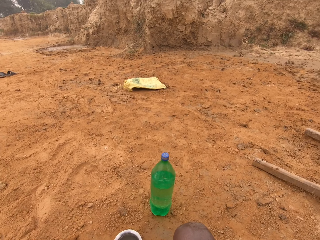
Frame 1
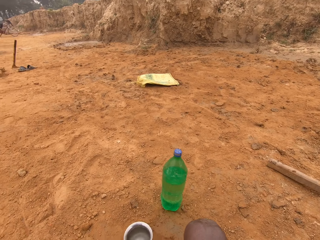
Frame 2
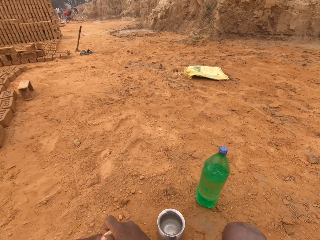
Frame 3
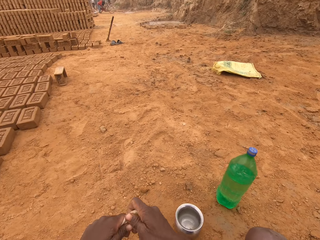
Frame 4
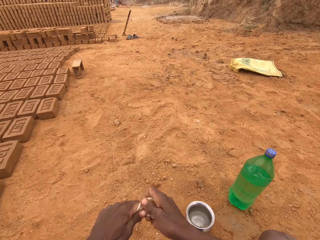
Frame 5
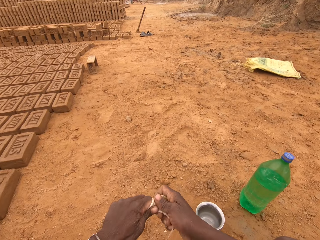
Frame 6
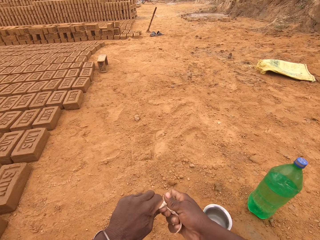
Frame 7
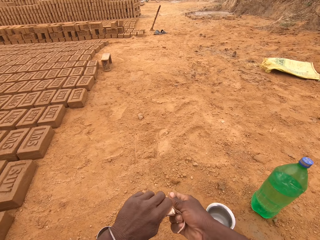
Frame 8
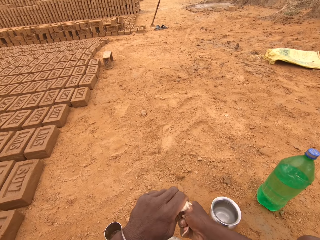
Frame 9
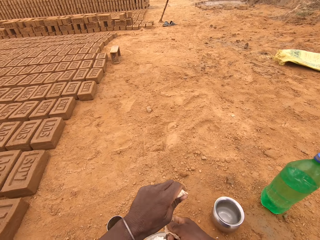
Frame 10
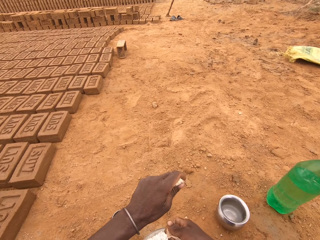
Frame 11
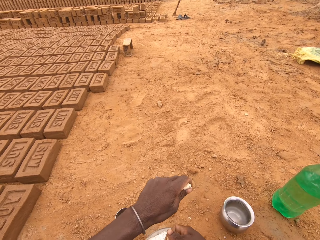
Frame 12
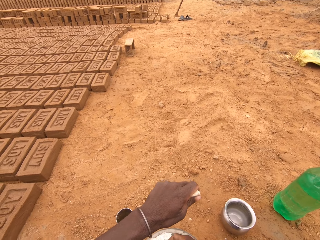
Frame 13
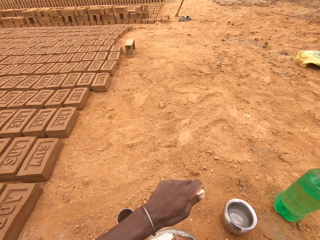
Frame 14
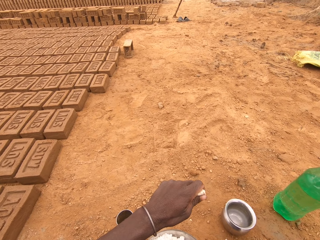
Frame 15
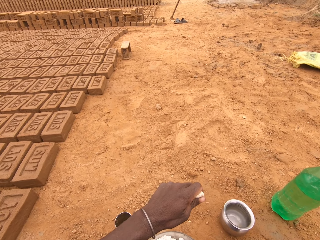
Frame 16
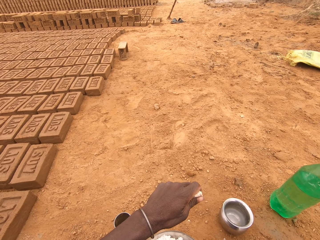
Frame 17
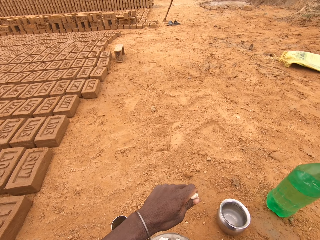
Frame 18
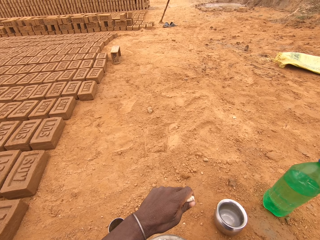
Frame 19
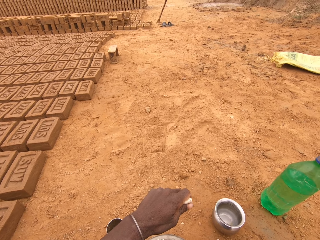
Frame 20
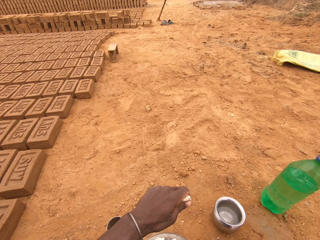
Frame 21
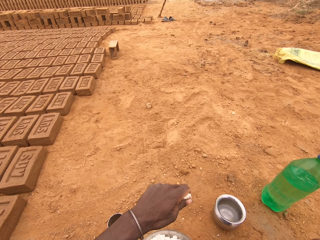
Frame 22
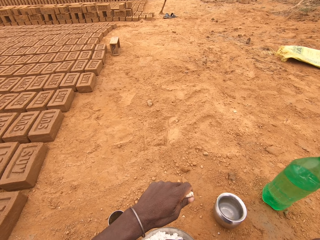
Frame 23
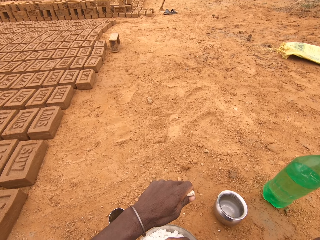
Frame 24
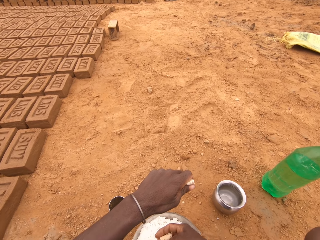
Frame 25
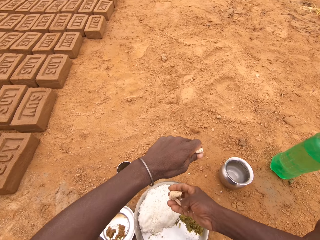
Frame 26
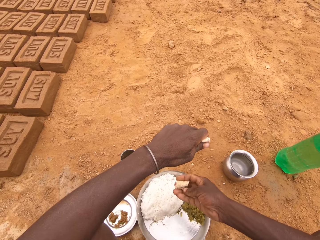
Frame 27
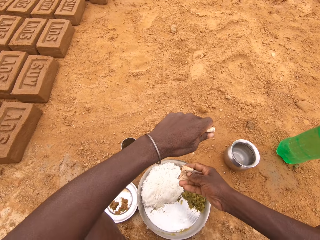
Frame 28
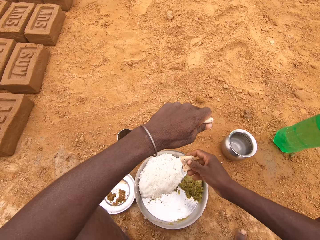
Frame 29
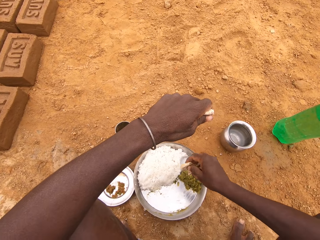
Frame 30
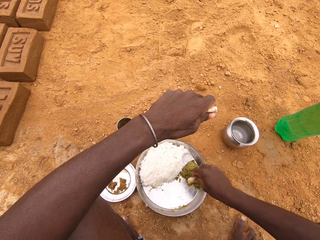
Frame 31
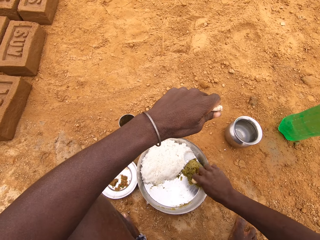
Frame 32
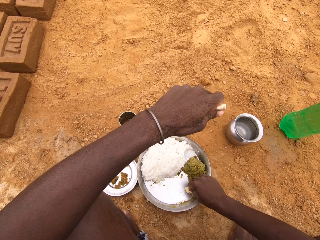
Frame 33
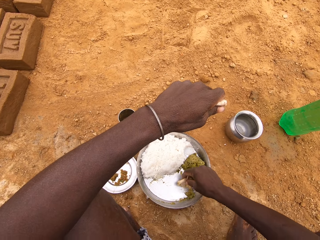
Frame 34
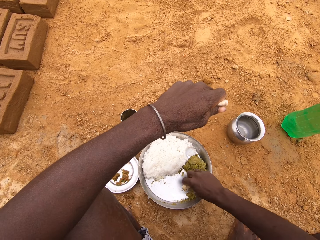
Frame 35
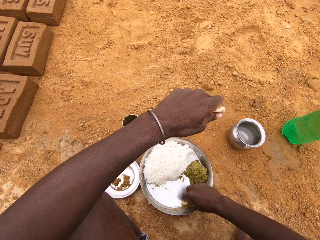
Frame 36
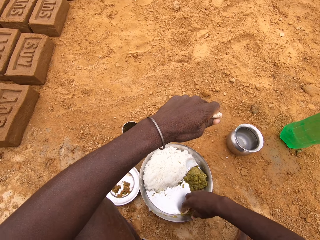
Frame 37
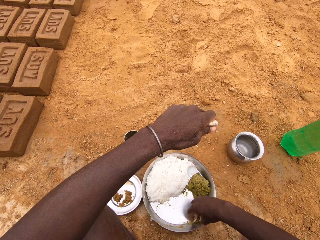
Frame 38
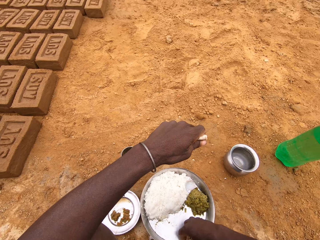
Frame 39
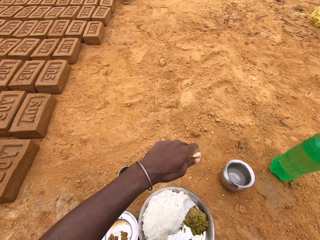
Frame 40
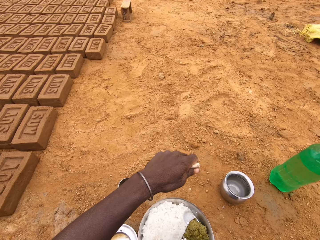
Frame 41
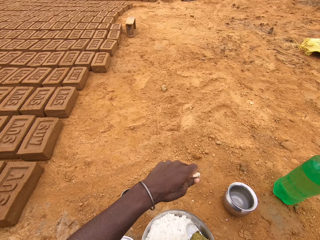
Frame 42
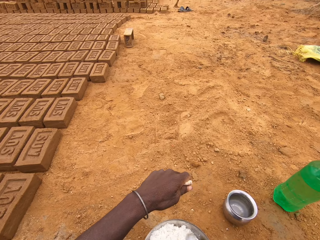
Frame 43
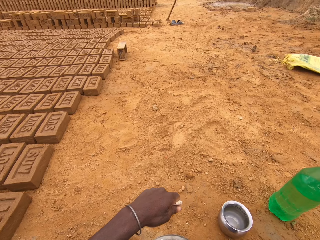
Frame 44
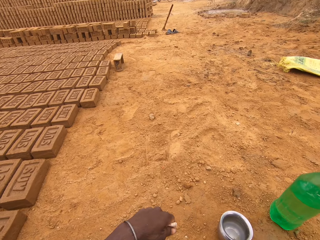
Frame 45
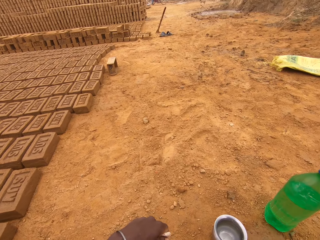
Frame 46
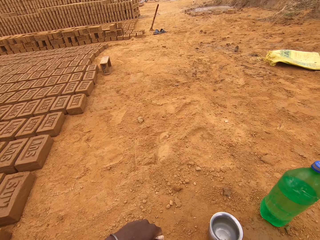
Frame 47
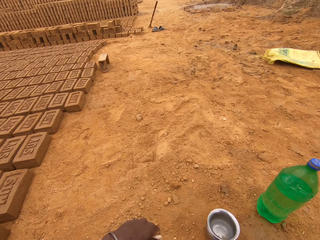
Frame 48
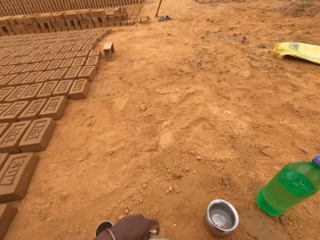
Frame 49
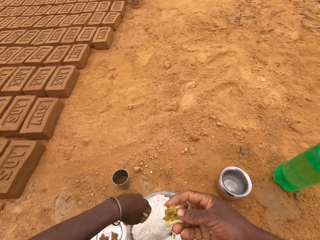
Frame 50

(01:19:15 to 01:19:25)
The camera wearer tears the flatbread. They put the flatbread in the vegetable.

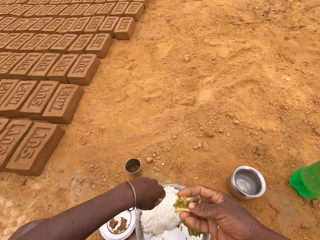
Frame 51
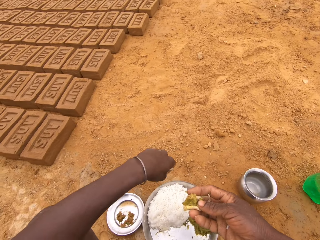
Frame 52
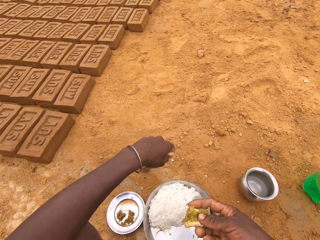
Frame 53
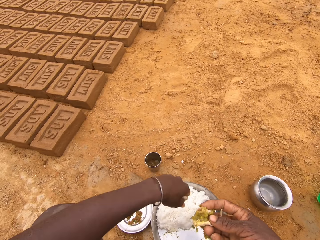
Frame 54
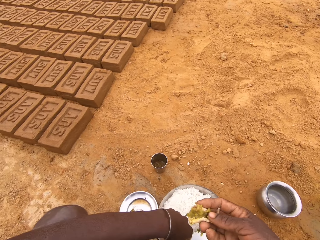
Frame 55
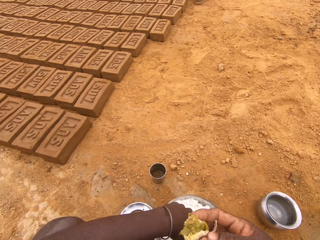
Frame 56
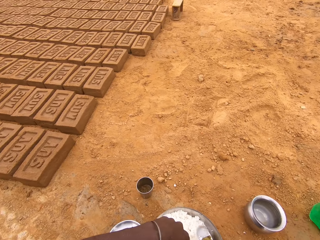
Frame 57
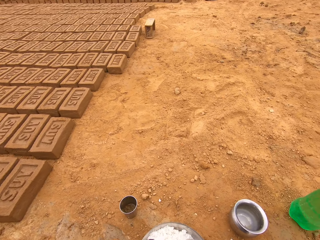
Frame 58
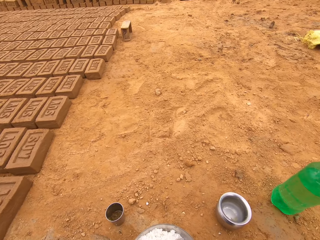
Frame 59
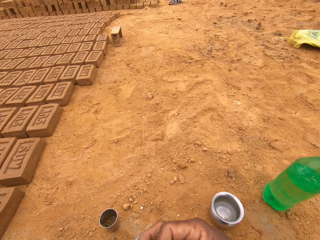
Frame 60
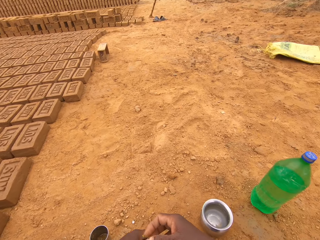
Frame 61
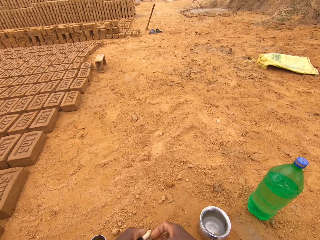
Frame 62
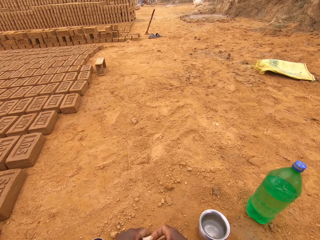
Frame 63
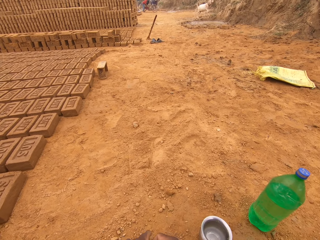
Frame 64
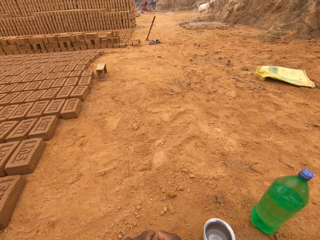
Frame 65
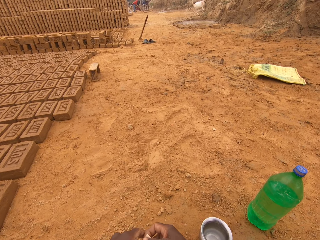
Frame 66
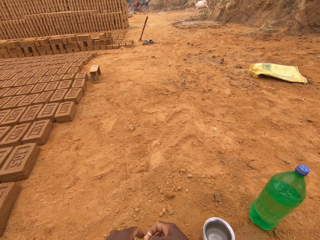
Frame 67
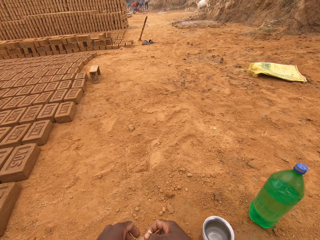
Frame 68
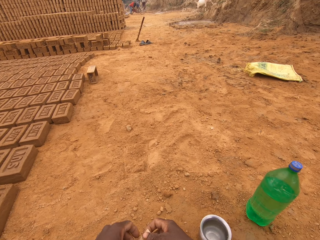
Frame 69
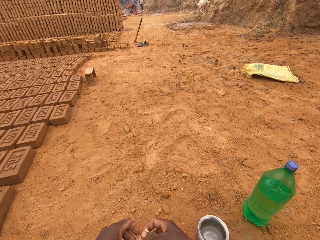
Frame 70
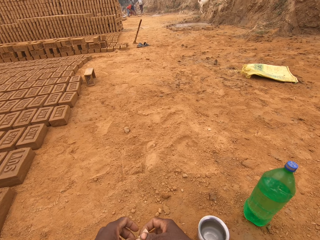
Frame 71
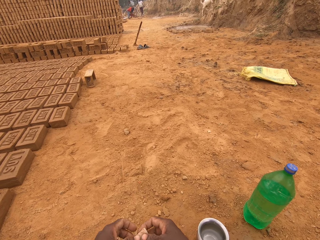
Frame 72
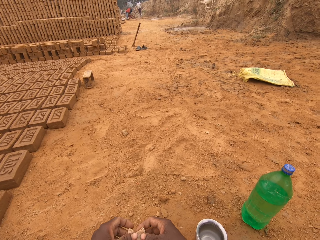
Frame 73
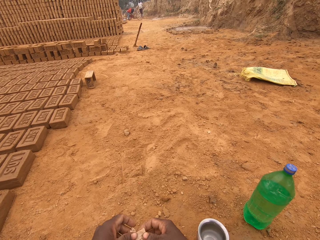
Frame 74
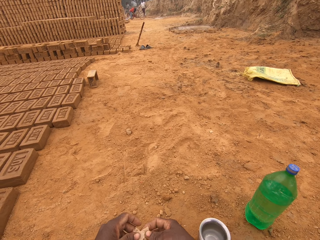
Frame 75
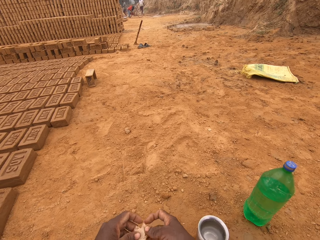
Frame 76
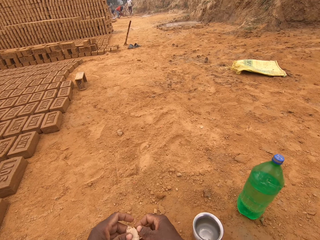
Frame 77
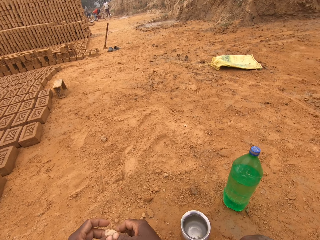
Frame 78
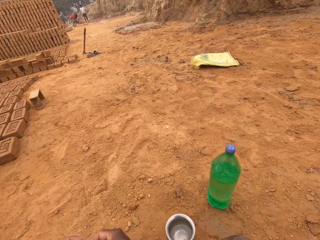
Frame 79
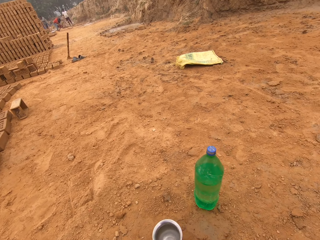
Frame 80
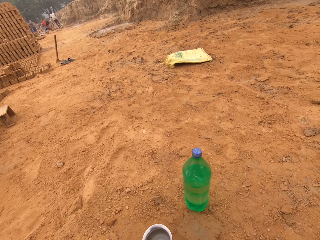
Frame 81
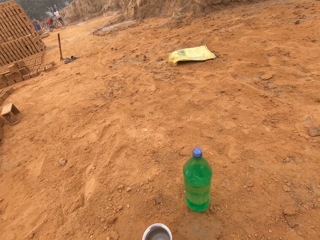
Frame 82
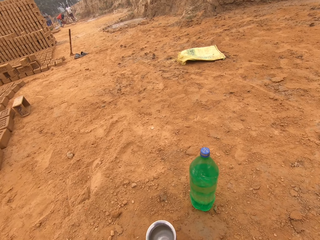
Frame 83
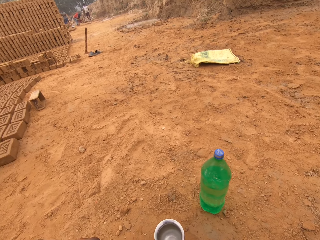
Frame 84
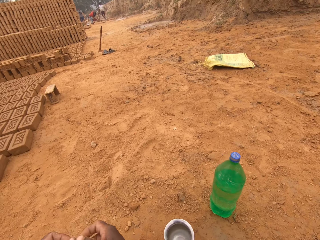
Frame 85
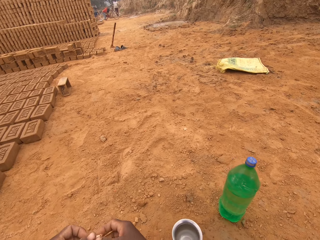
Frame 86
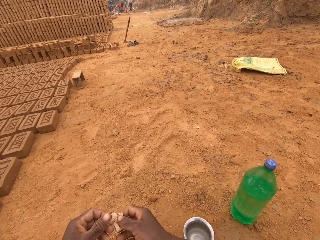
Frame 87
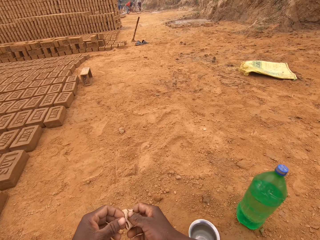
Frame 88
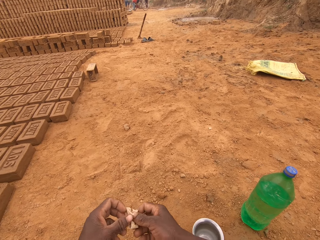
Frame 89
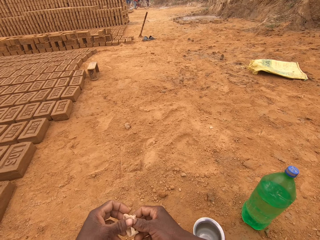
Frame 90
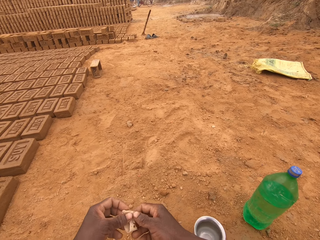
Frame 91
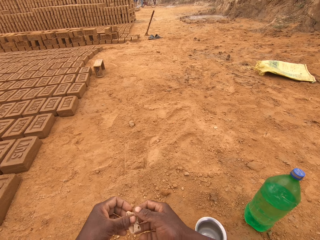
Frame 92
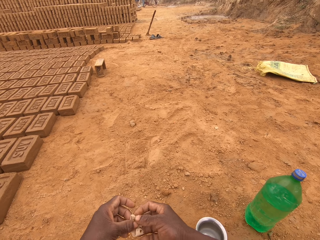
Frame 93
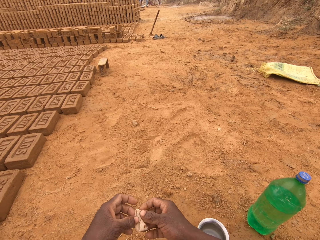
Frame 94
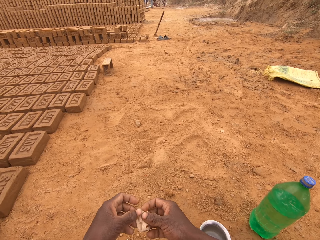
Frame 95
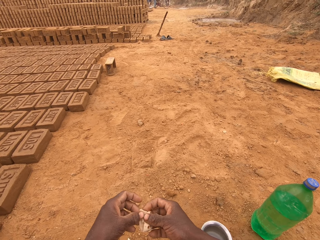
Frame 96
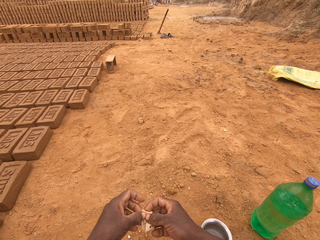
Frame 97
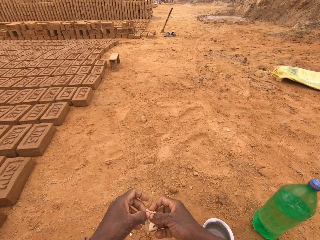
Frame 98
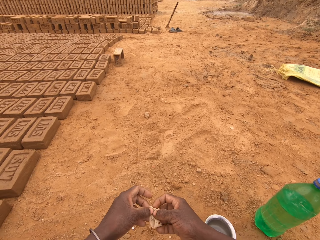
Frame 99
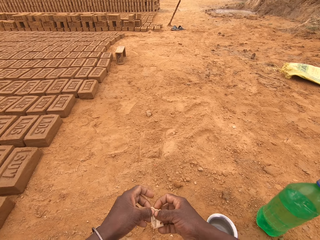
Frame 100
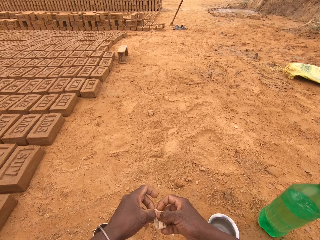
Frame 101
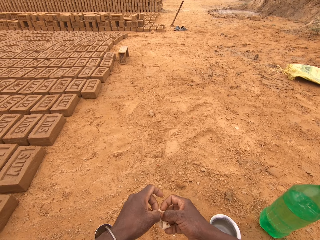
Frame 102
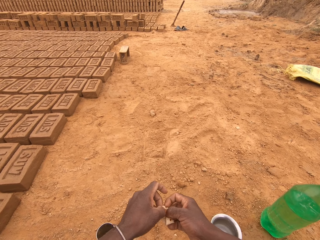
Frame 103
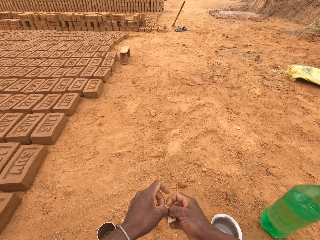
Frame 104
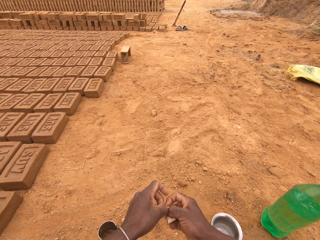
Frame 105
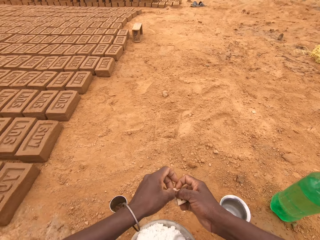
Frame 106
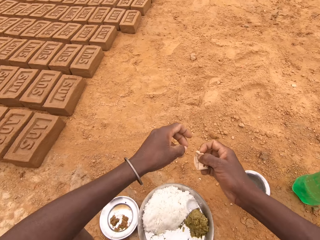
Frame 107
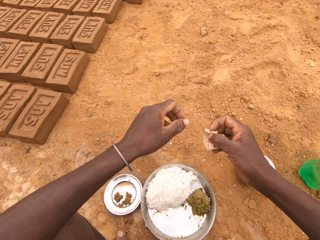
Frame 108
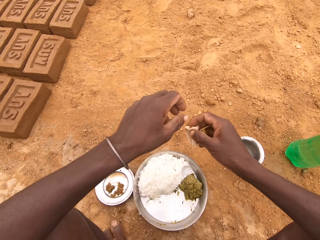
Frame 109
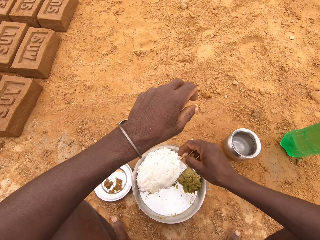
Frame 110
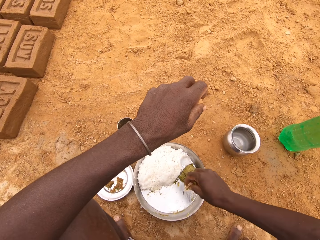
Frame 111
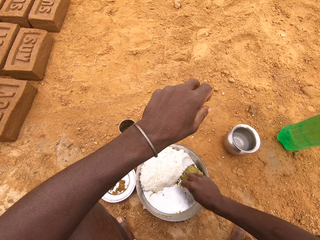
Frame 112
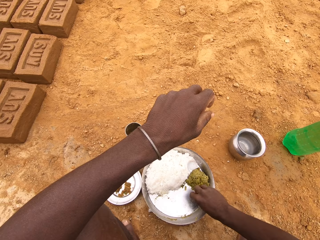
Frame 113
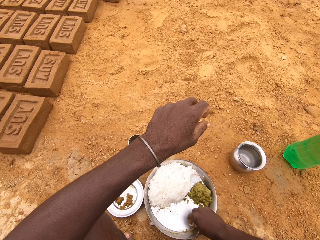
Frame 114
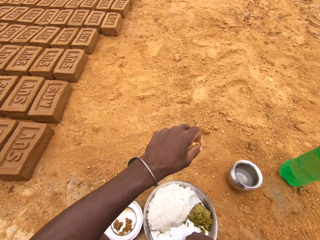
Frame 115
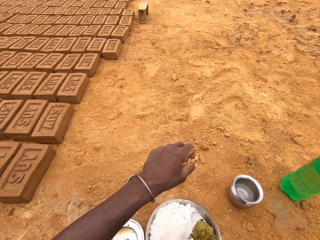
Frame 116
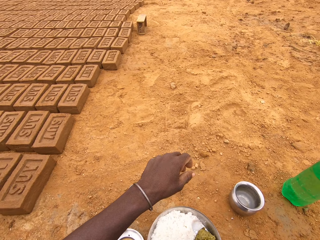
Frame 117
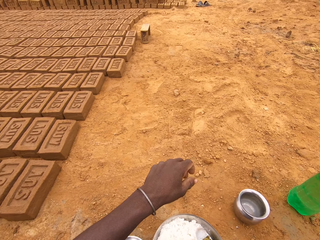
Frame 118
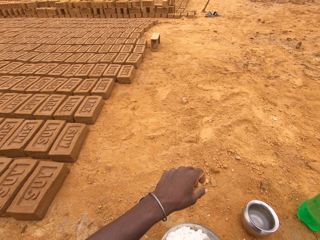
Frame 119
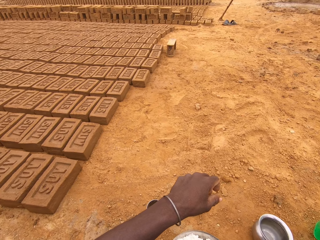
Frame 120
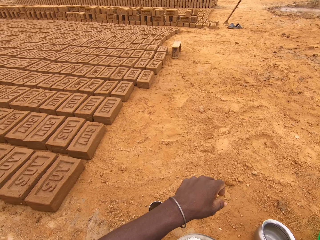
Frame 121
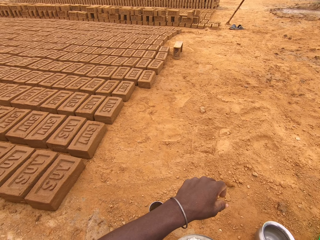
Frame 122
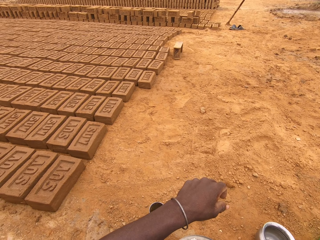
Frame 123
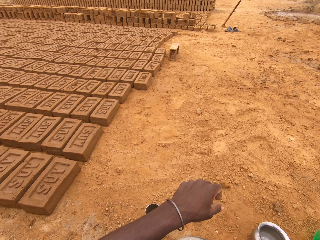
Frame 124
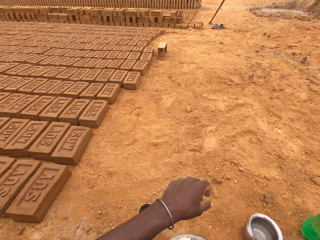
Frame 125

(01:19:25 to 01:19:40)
The camera wearer puts the food in the mouth. They put the flatbread in the vegetable.
